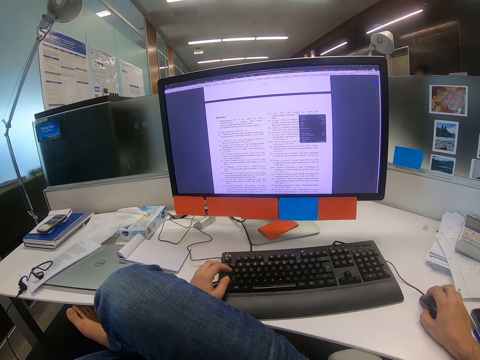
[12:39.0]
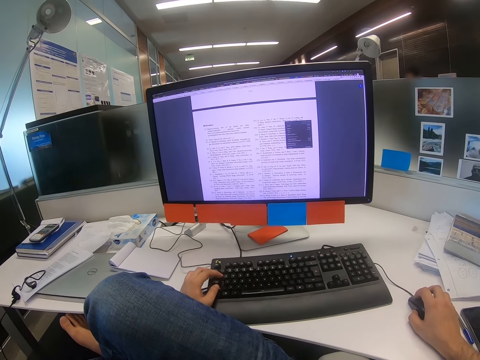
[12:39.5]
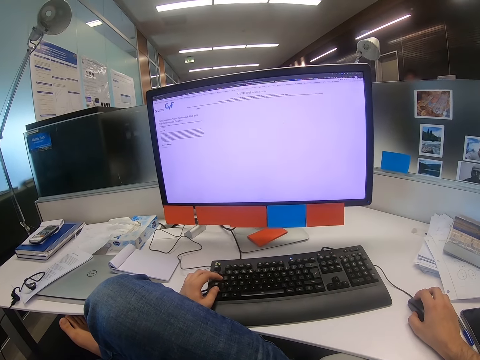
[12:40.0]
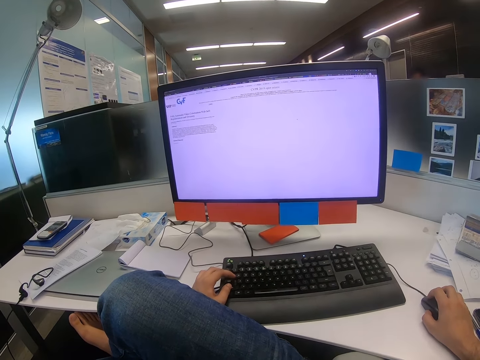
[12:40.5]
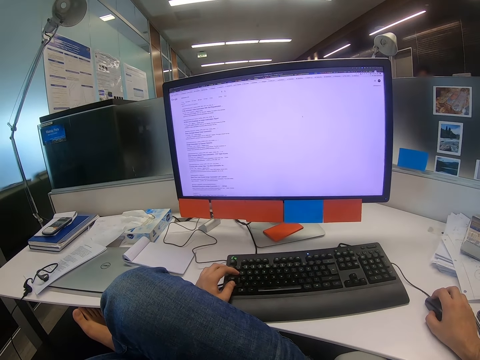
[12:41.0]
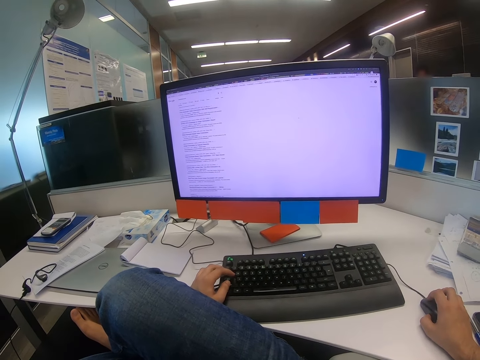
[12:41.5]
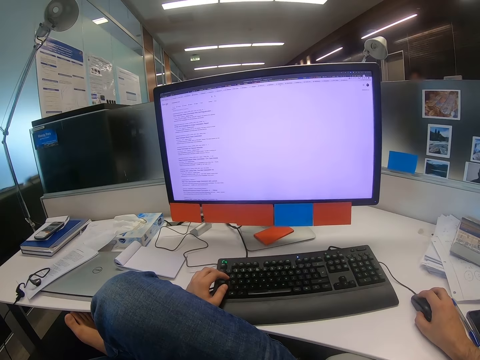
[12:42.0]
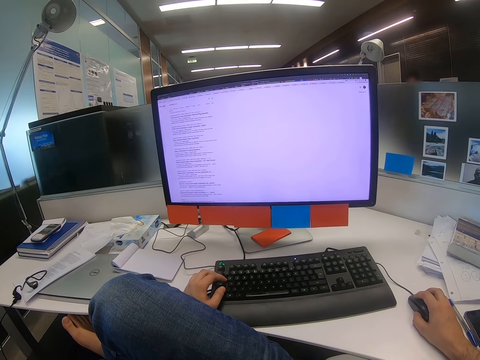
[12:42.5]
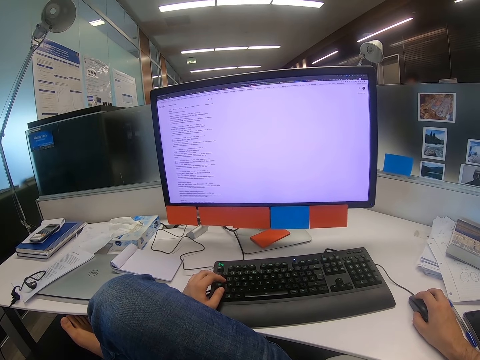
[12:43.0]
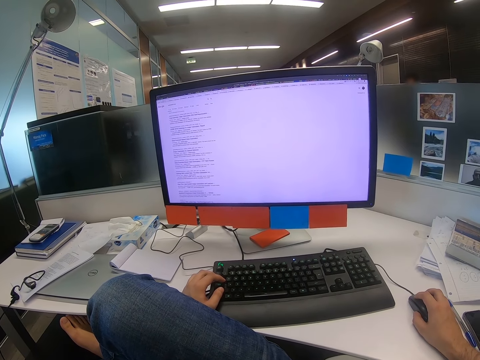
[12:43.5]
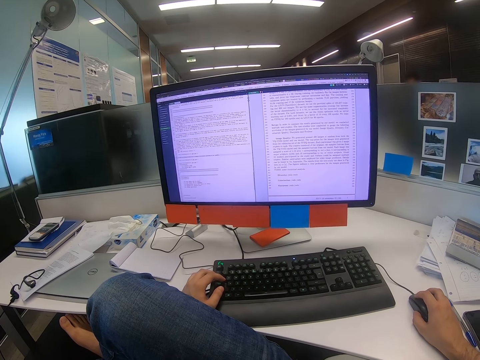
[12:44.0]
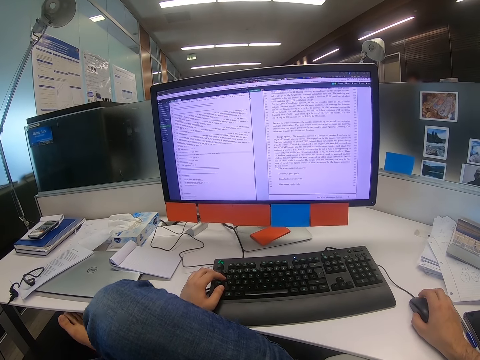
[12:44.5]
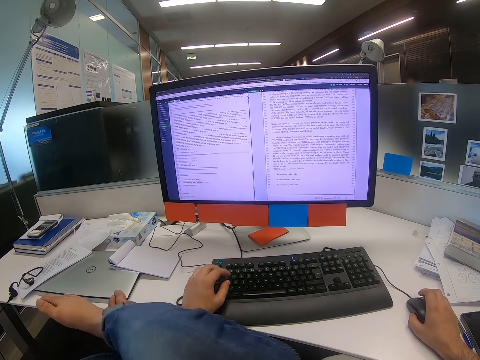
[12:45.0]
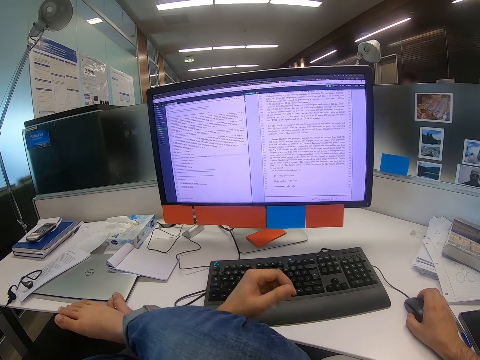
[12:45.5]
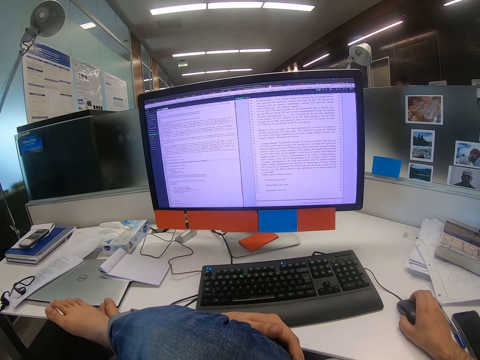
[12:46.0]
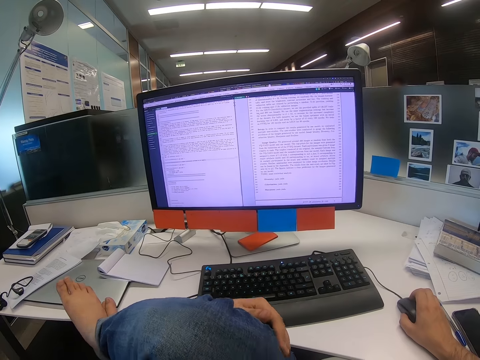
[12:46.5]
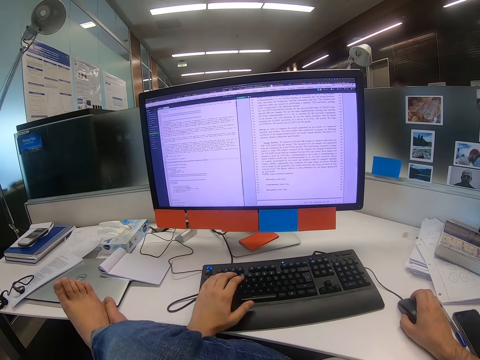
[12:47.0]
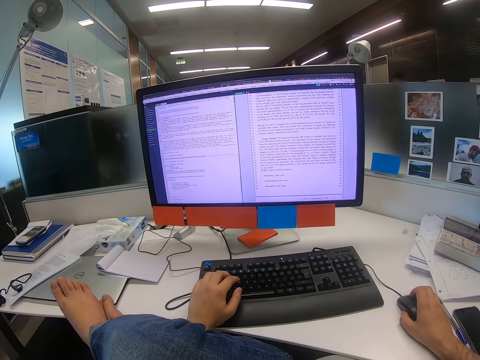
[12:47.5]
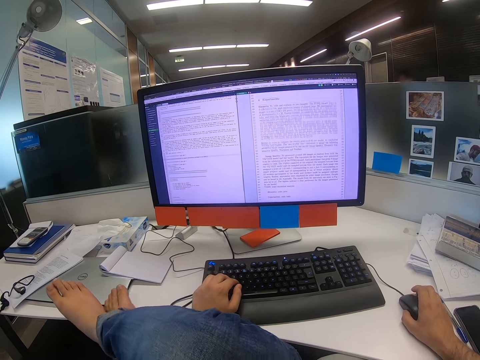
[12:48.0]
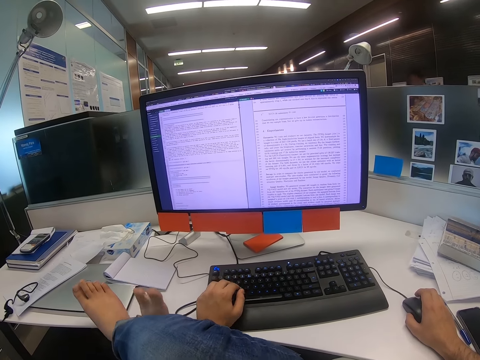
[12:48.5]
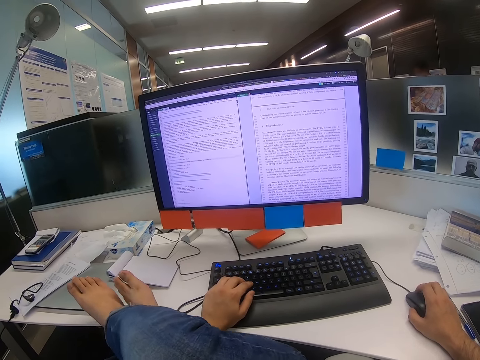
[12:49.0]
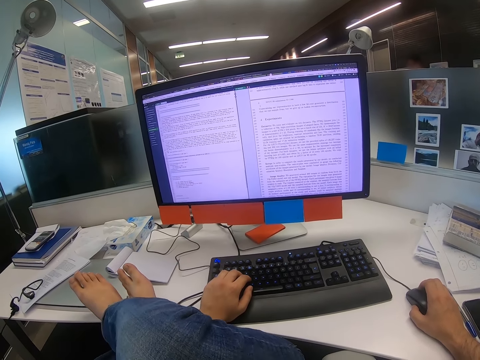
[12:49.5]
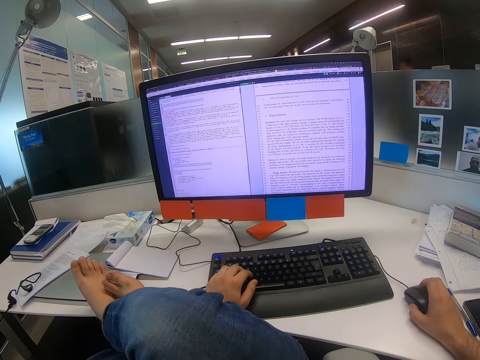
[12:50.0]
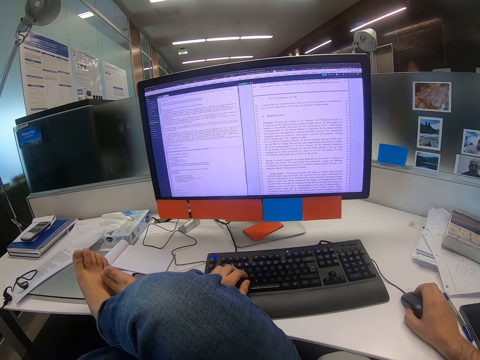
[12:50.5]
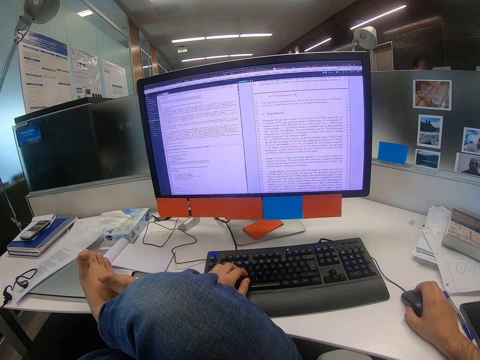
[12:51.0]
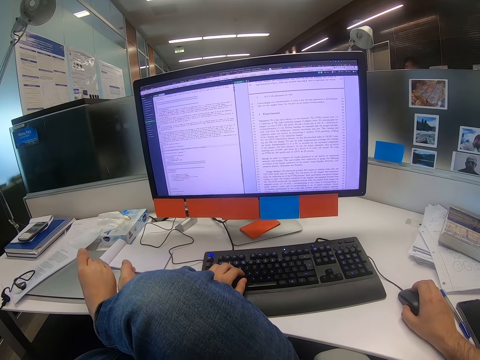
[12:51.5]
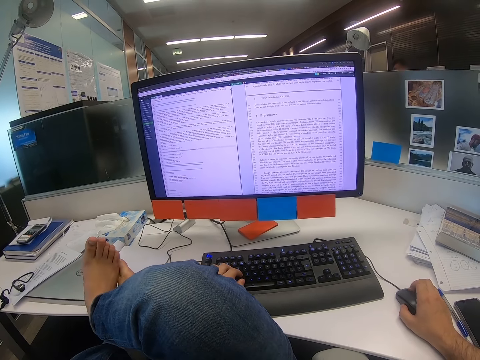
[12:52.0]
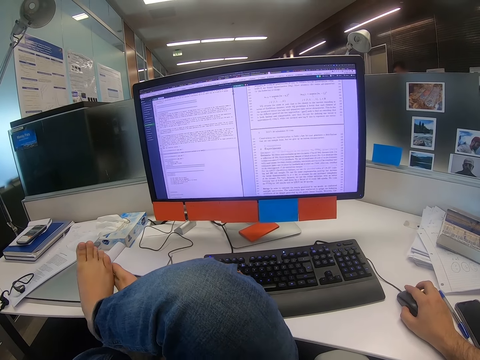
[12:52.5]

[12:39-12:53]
The camera wearer types on the keyboard with the left hand. He scrolls on the mouse with the right hand. He places the right leg on the left one. He moves his left hand and moves his right leg. He types on the keyboard with the left hand. He operates the computer. He places his legs on the table and scrolls on the mouse with the right hand.

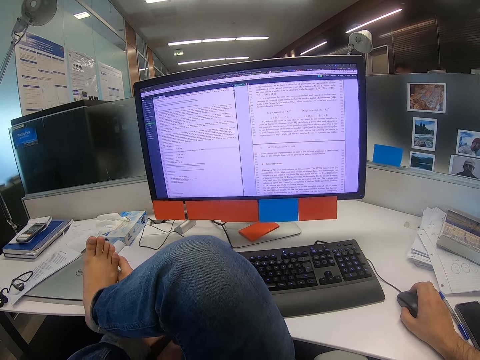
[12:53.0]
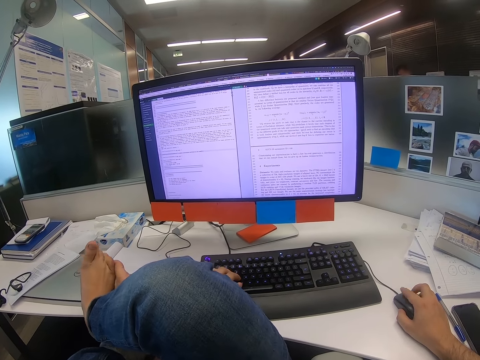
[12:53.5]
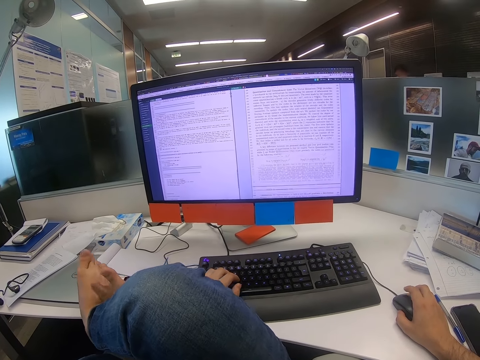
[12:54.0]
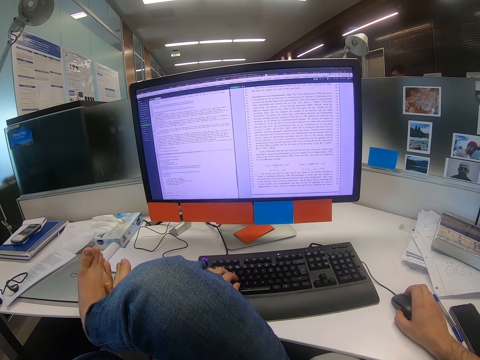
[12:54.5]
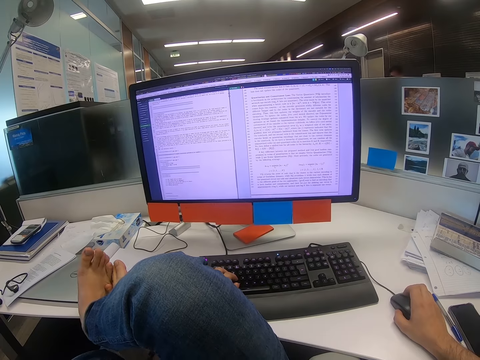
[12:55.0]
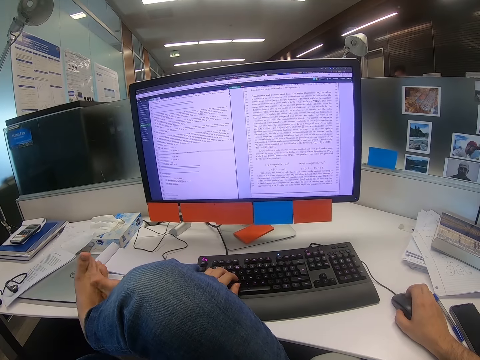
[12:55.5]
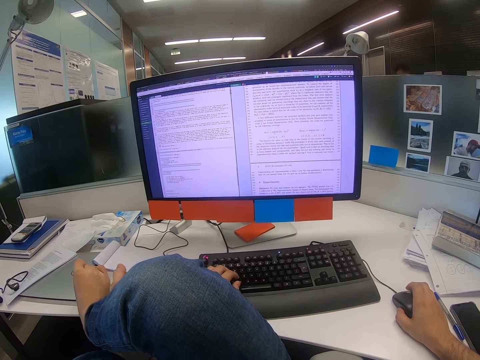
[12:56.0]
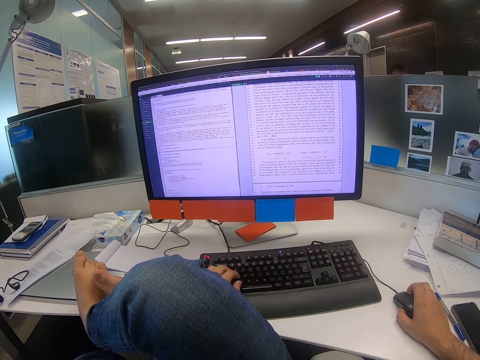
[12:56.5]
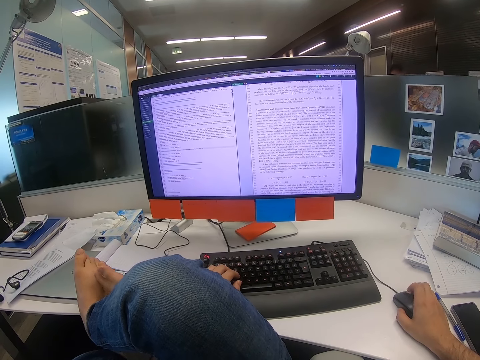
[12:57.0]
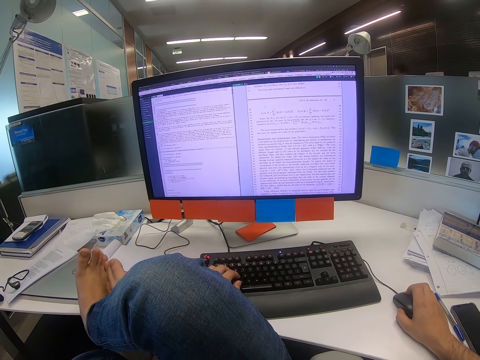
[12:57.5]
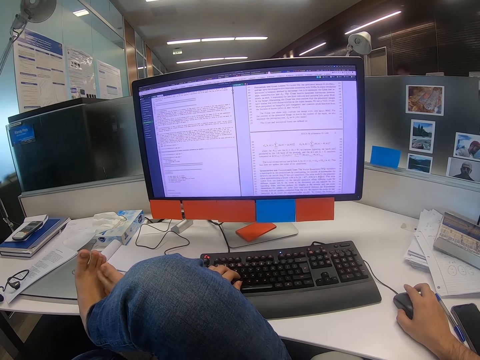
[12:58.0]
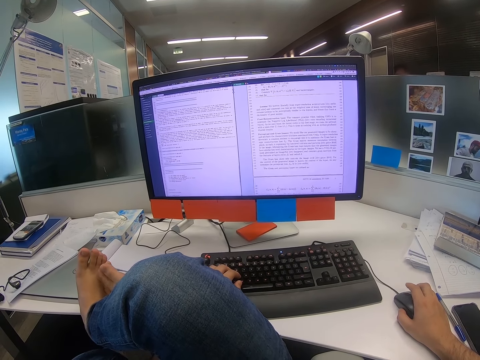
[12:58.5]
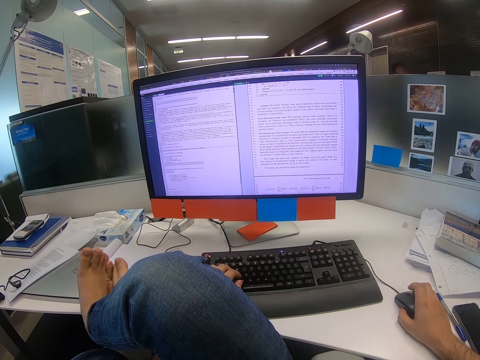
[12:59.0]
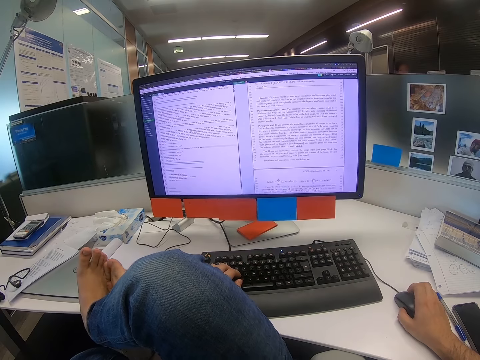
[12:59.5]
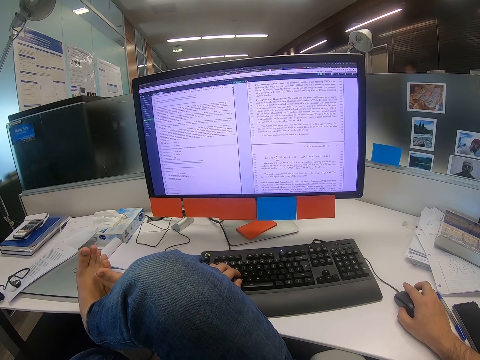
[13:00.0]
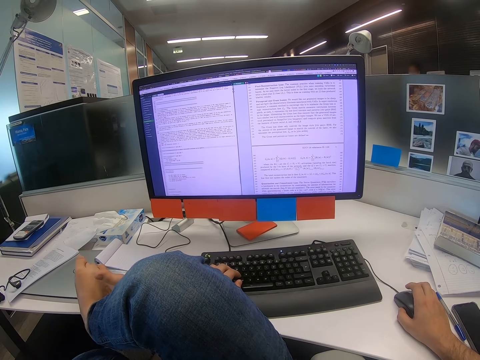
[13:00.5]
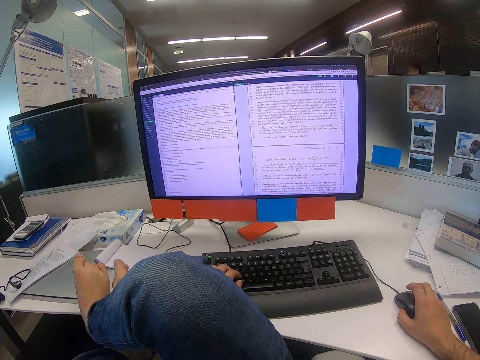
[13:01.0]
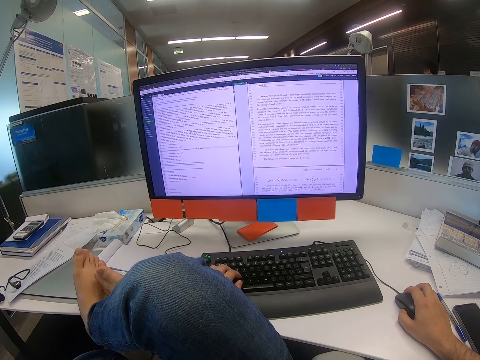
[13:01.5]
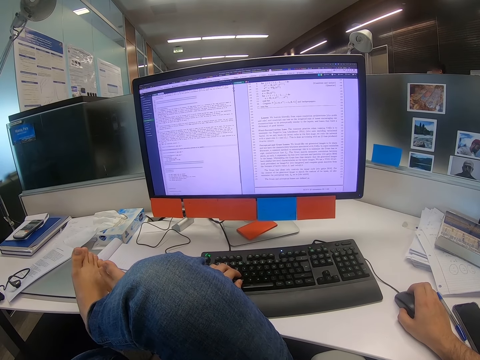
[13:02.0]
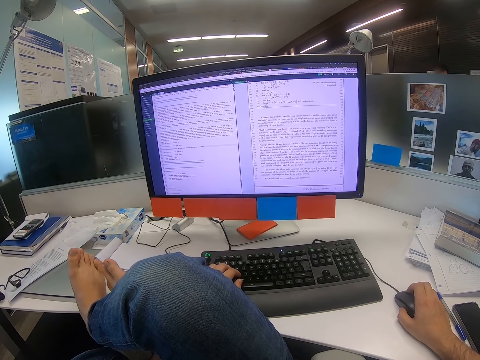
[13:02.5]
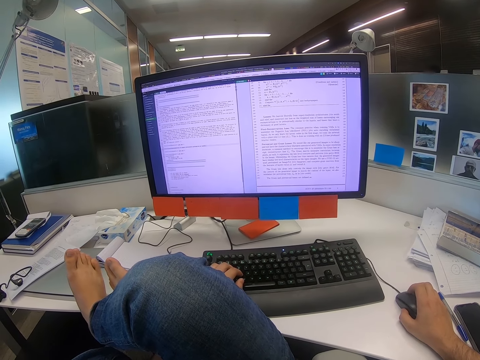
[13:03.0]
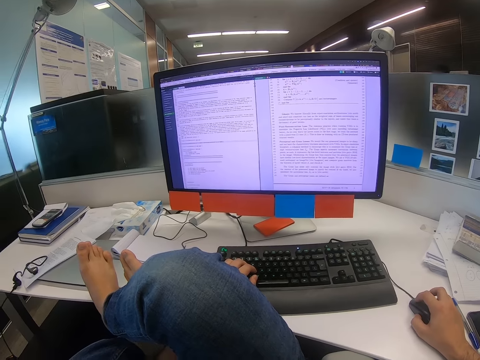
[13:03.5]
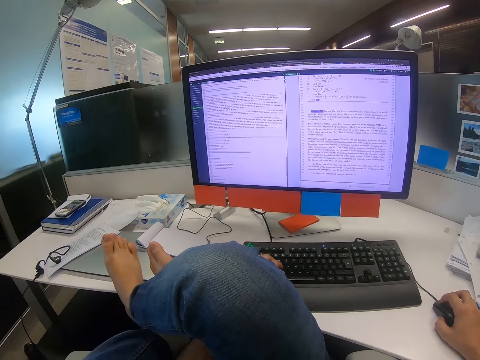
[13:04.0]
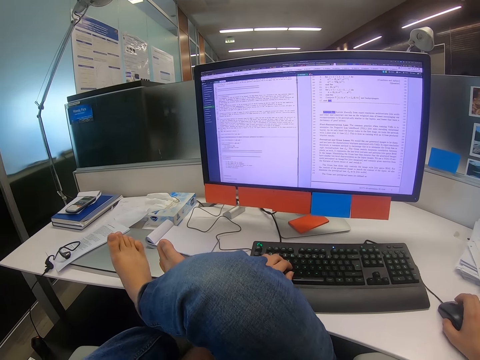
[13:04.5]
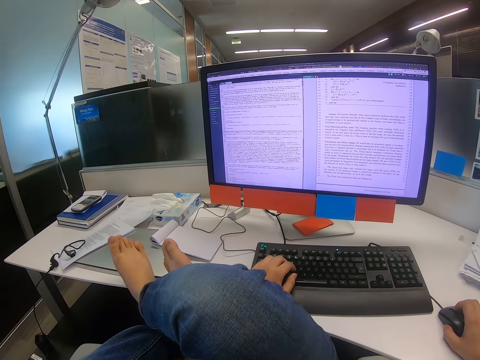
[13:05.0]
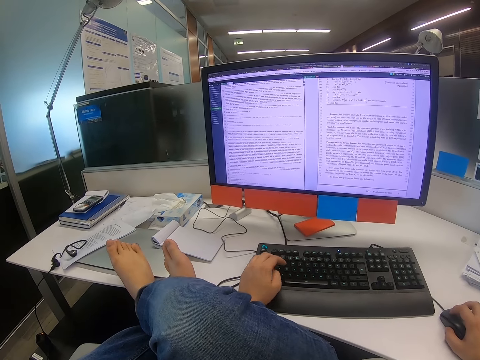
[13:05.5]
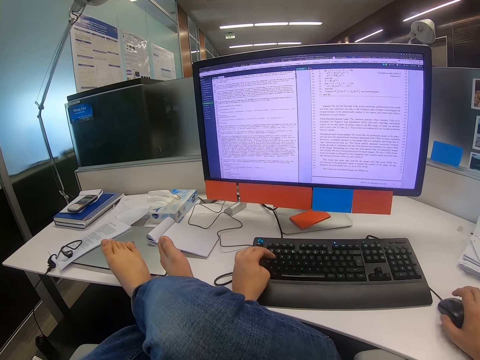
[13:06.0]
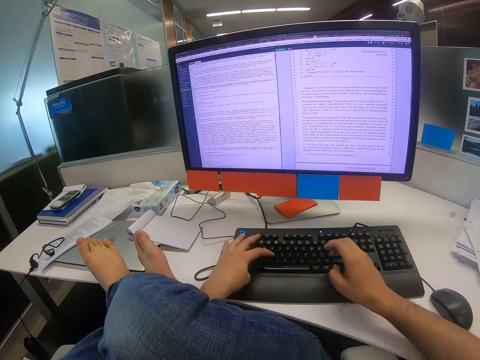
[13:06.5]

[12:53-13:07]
The camera wearer moves his toes. He scrolls on the mouse with the right hand.
